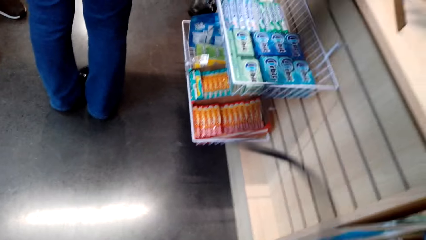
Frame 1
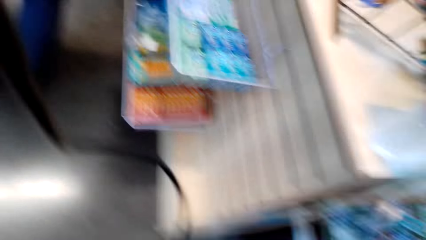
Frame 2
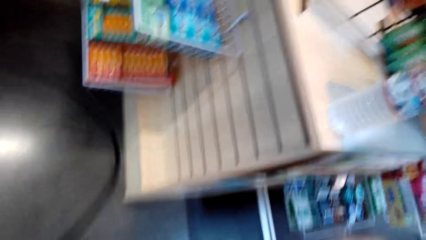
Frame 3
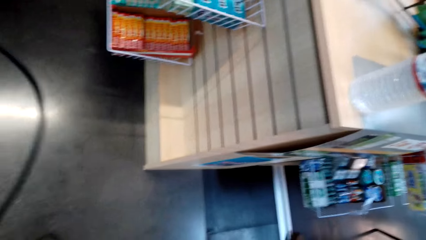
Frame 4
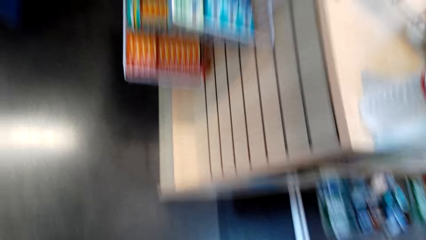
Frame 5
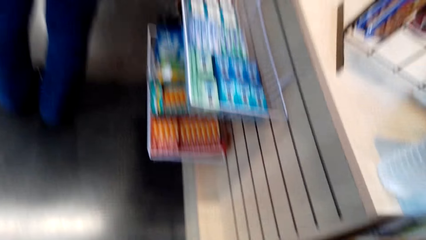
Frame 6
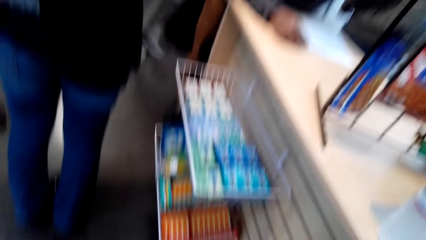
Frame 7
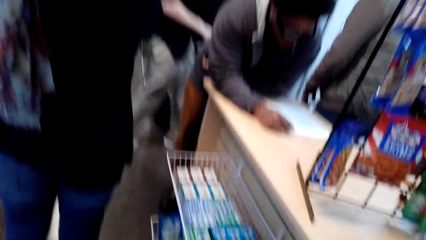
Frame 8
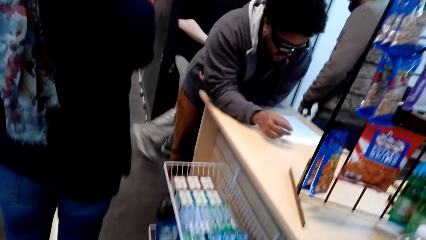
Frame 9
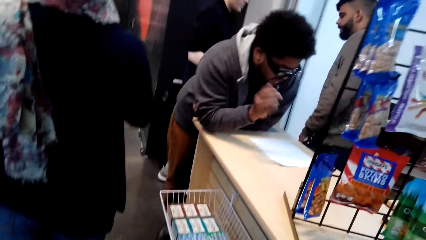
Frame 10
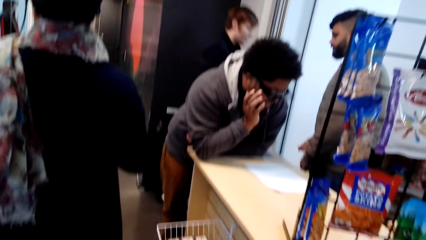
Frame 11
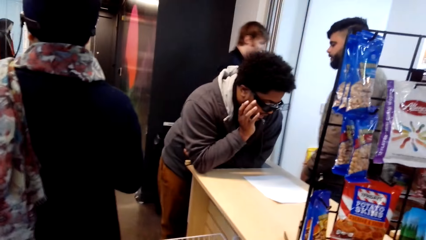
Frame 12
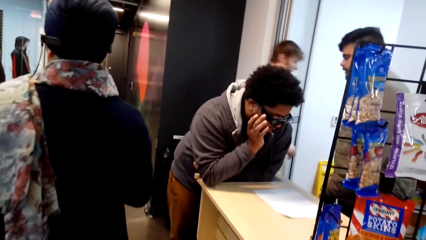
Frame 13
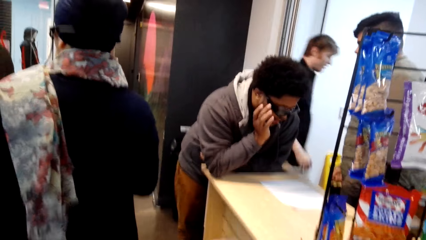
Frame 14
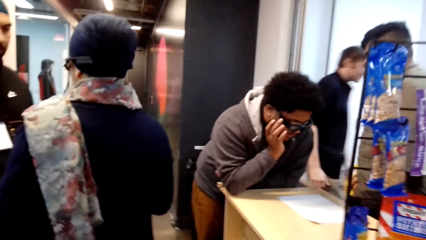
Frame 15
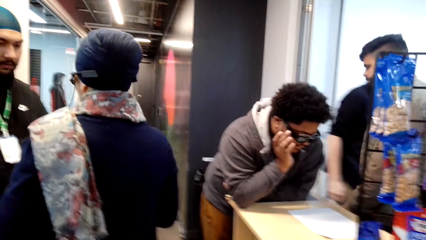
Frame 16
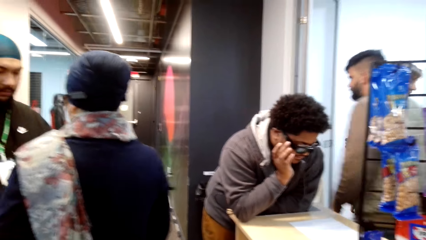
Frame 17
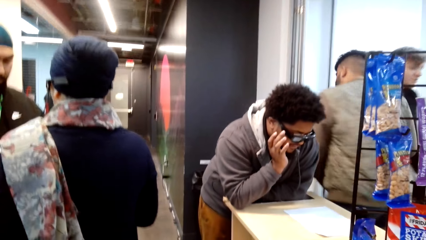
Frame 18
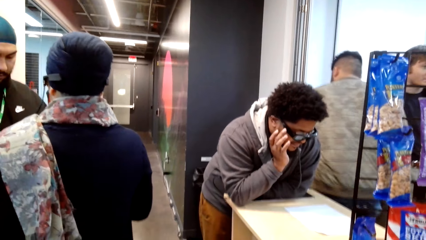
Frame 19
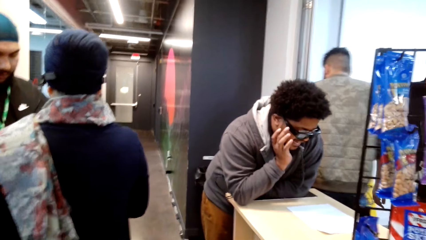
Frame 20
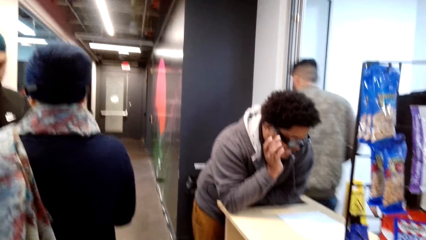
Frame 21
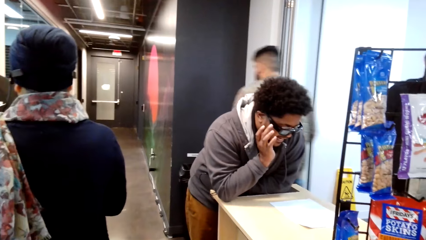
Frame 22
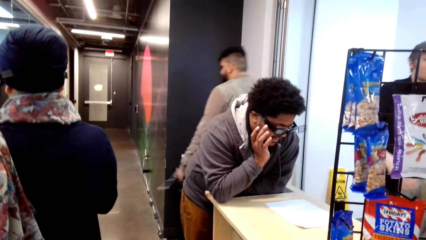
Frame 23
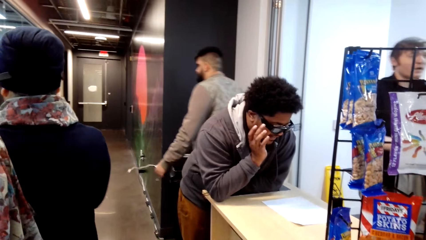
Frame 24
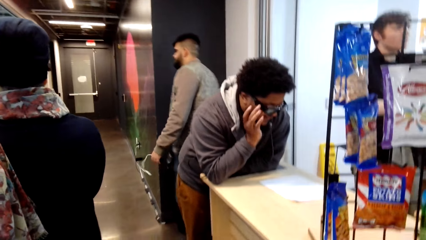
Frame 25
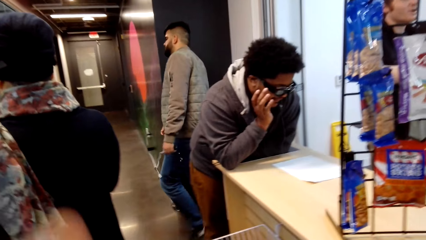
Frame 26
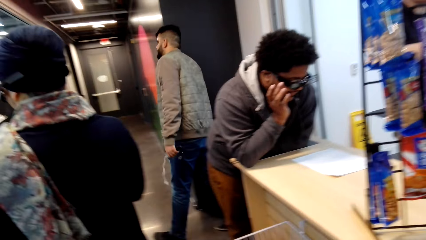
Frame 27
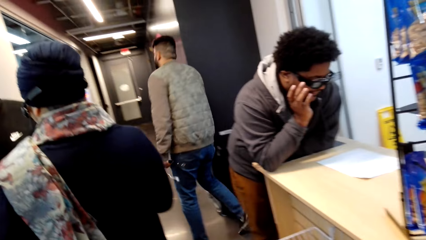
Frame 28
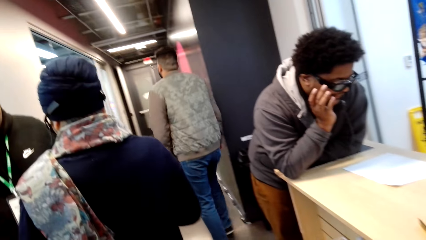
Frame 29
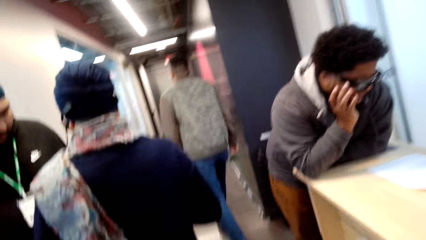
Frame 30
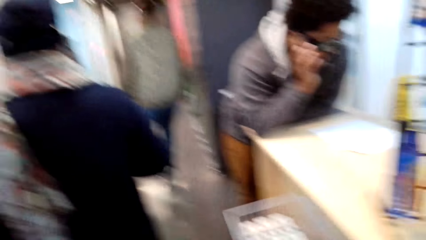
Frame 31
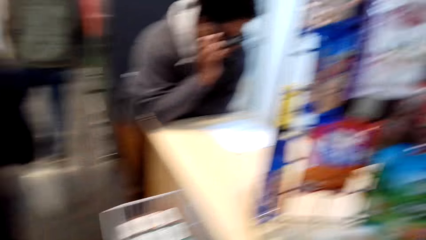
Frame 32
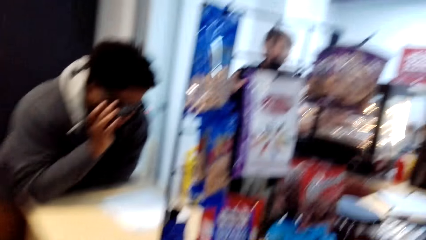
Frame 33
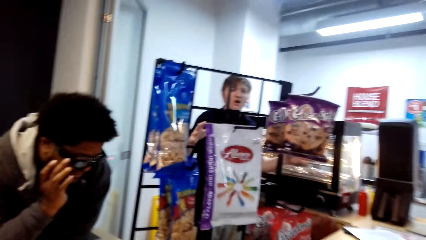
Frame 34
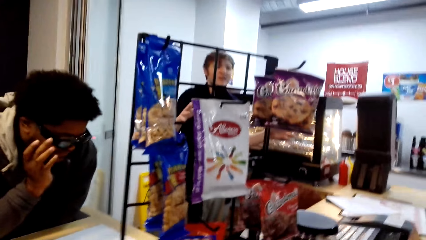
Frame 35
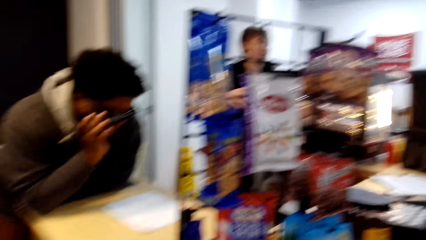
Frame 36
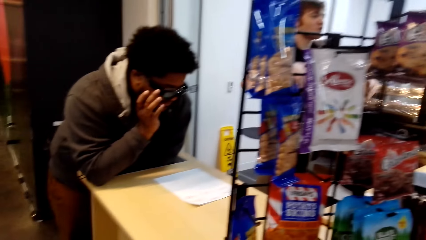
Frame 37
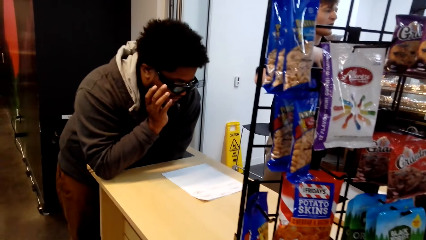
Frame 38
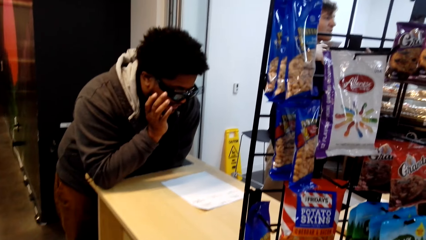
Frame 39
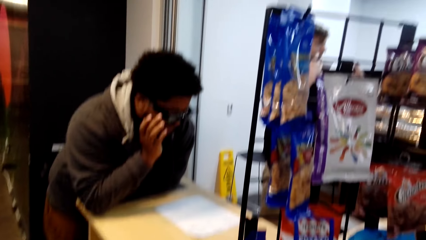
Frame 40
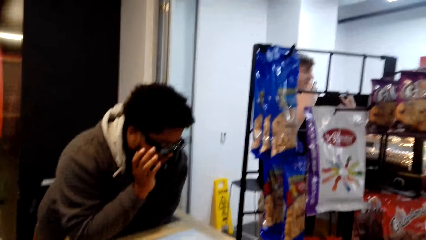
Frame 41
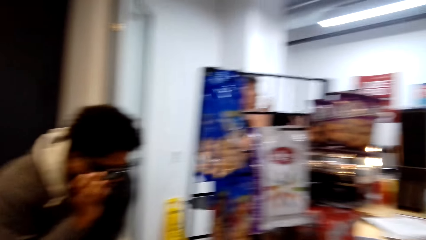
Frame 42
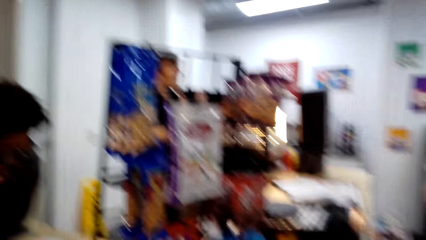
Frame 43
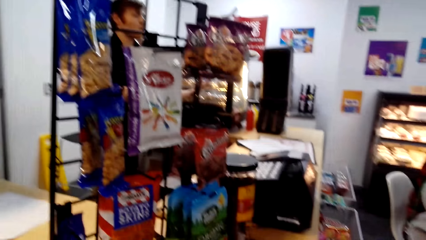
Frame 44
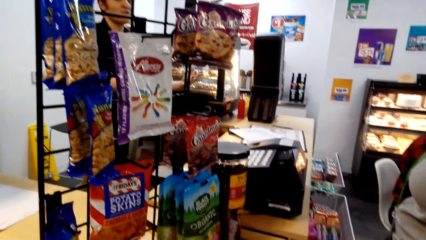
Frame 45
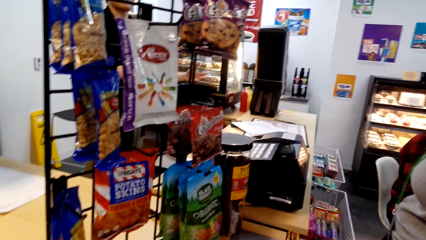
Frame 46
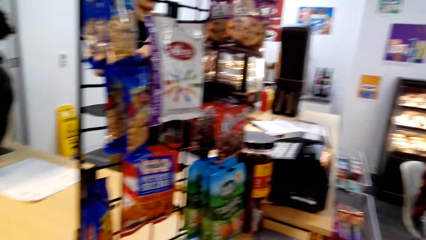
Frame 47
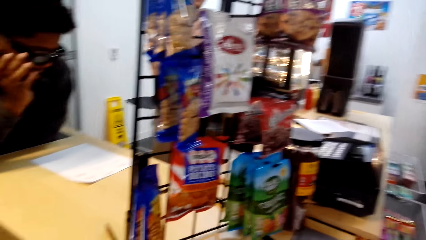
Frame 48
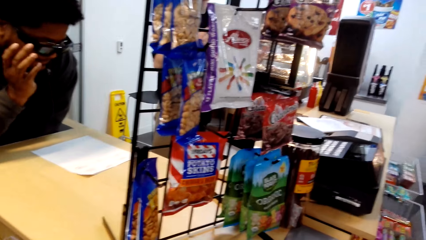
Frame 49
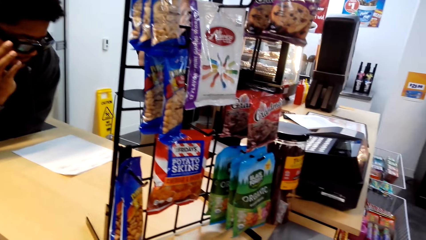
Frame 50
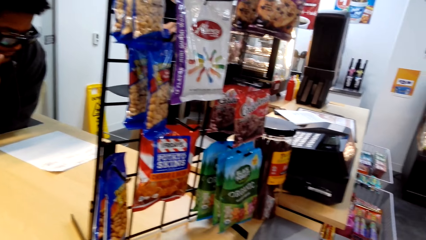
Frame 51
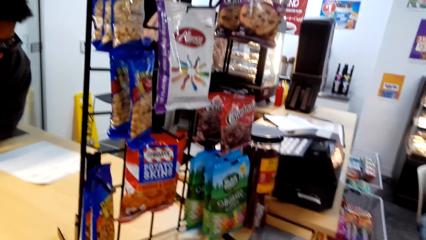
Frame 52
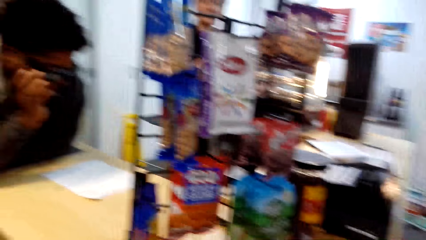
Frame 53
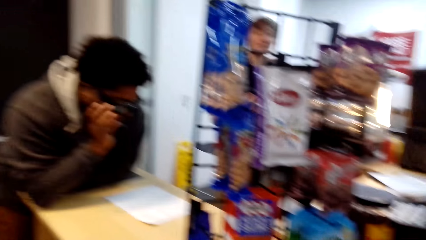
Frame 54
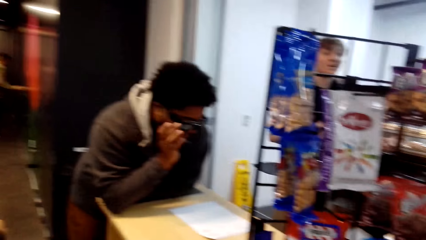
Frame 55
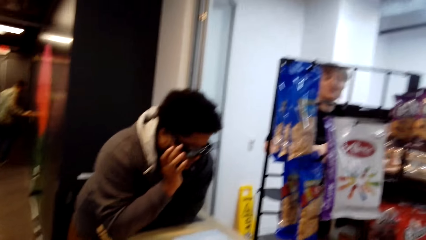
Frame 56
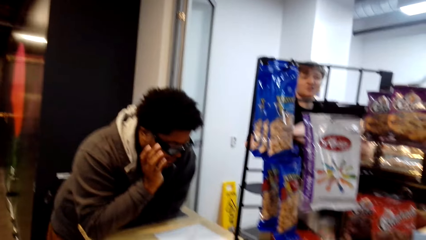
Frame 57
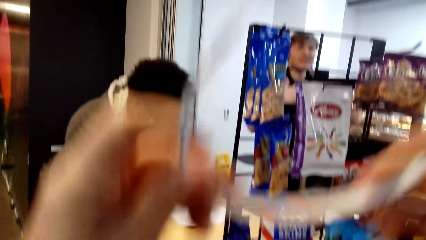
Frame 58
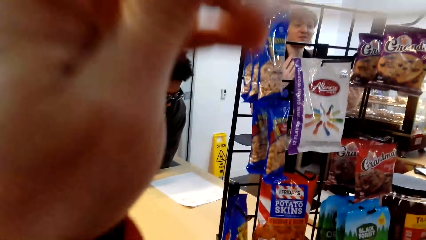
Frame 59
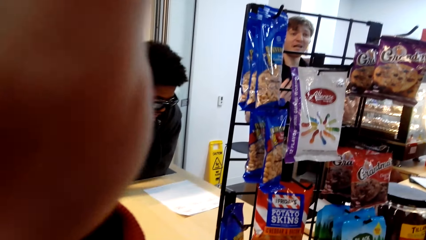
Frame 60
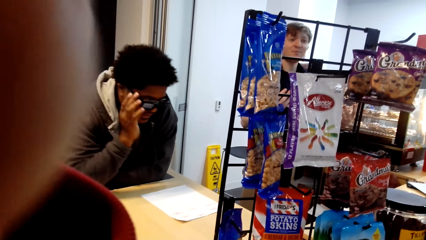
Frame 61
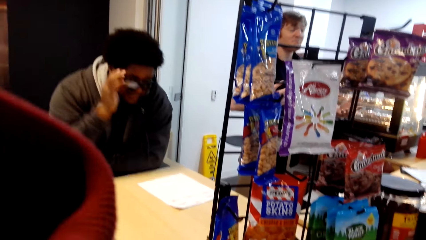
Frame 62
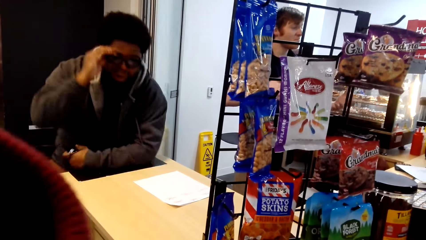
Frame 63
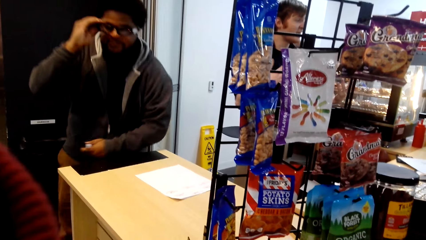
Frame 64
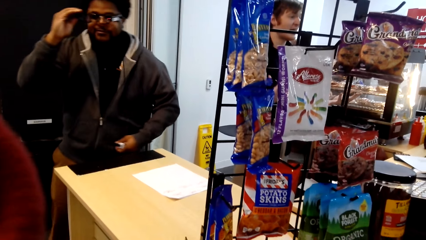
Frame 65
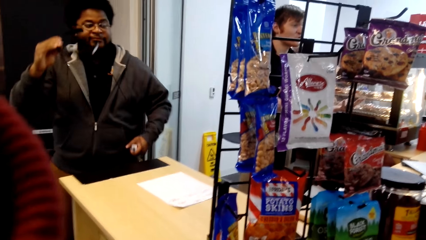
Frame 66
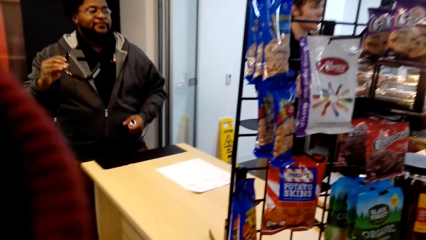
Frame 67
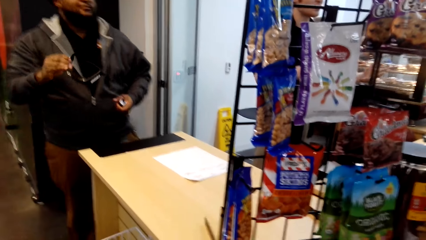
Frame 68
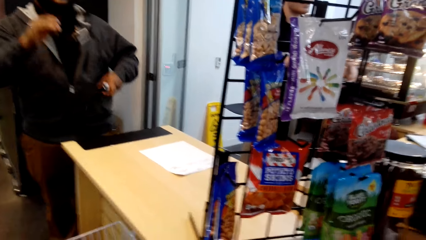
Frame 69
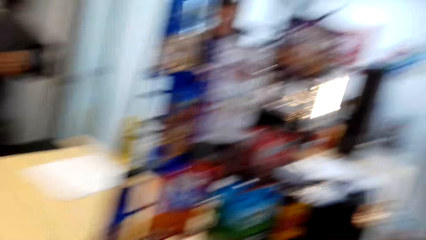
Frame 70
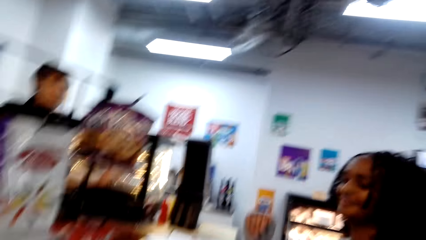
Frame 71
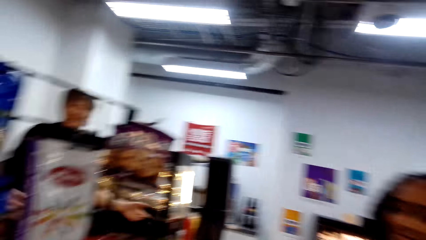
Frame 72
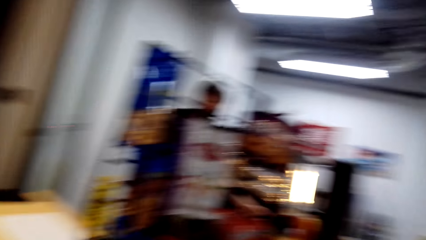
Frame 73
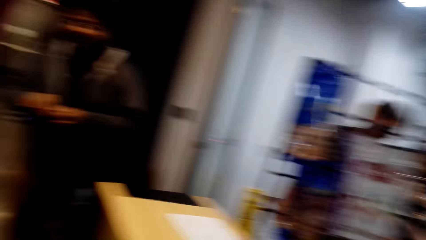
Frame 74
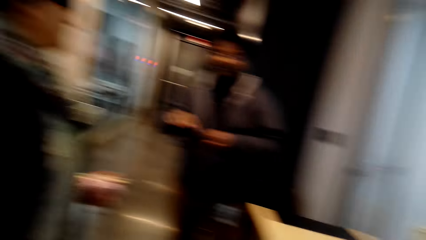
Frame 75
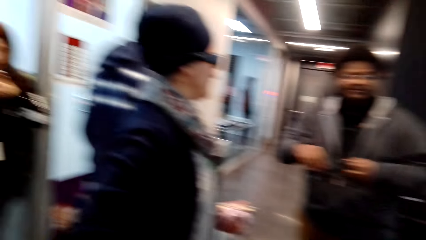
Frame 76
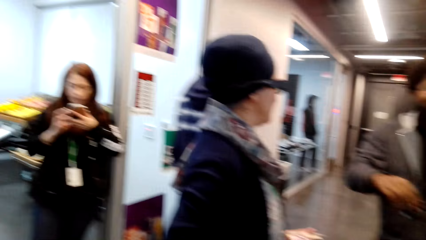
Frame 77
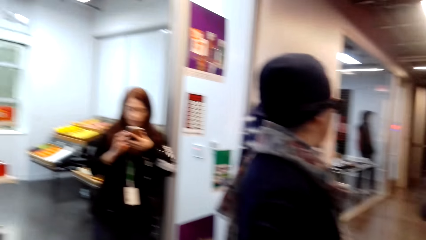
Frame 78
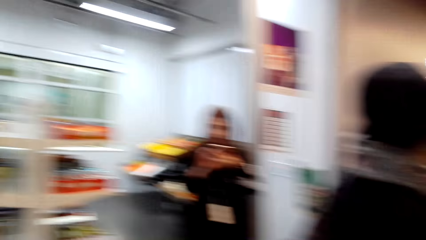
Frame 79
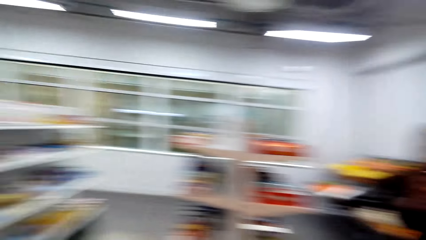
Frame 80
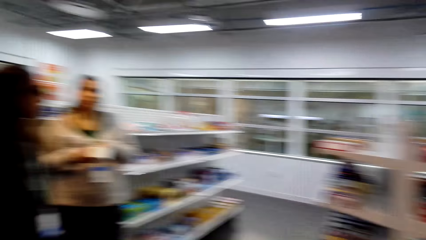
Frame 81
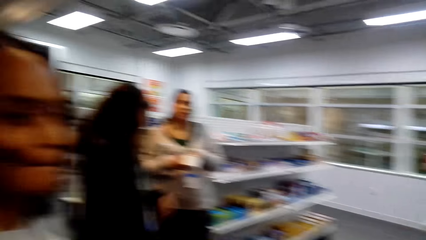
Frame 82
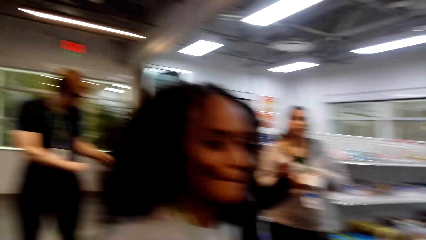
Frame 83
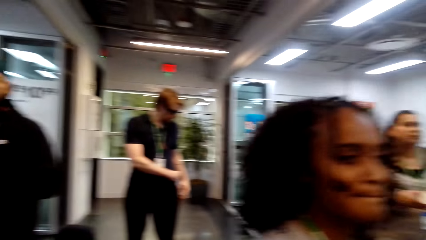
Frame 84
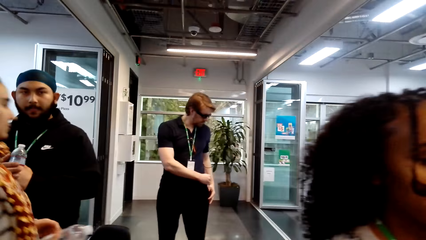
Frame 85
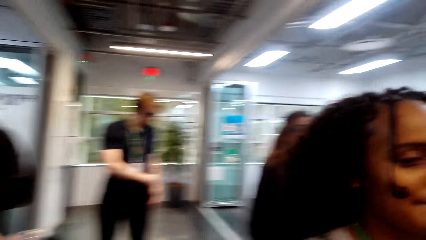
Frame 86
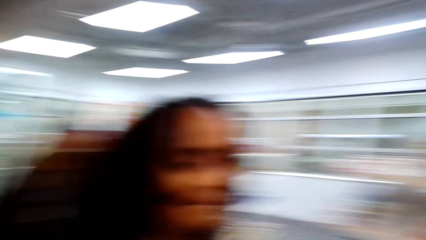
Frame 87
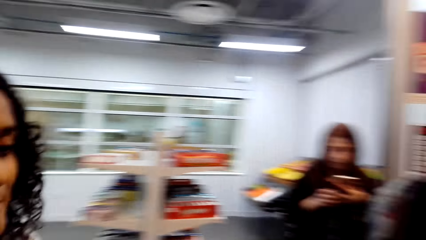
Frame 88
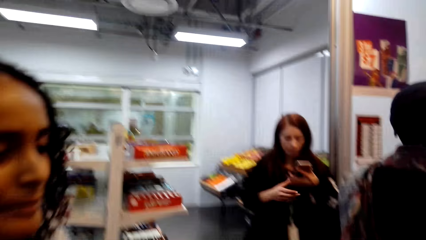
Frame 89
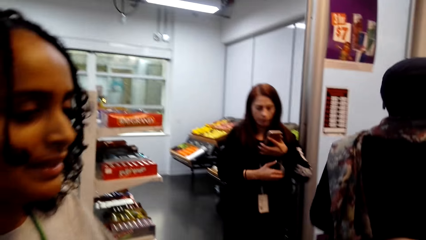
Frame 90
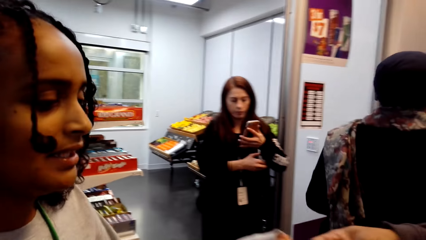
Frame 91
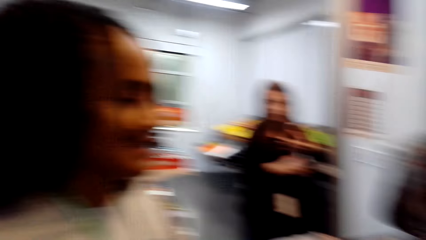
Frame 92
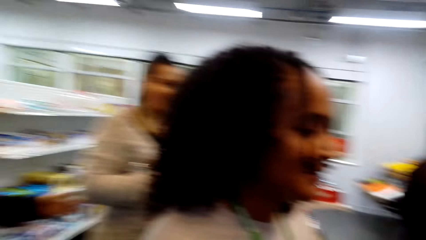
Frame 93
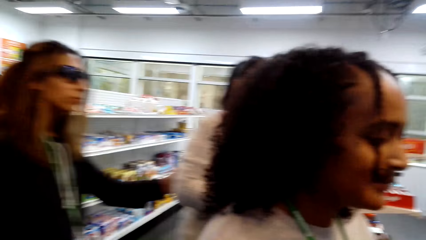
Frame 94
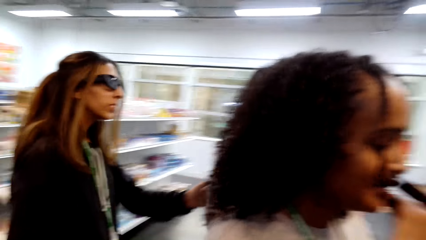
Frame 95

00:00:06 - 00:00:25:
The camera wearer puts on the camera. They adjust the camera. They look around. They look at the items. They wear the glasses. They look around.
